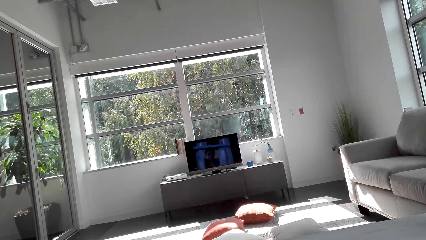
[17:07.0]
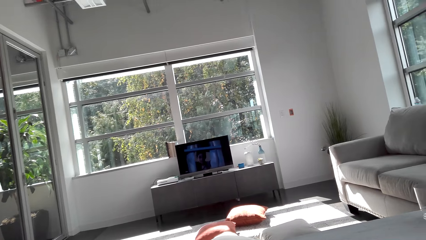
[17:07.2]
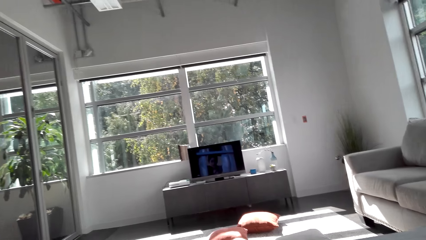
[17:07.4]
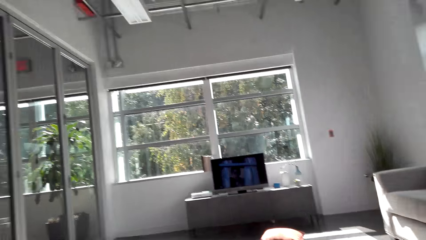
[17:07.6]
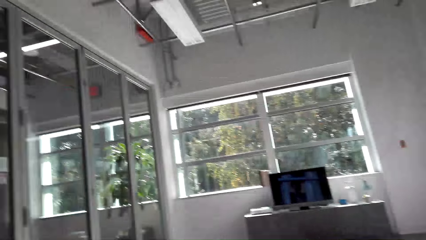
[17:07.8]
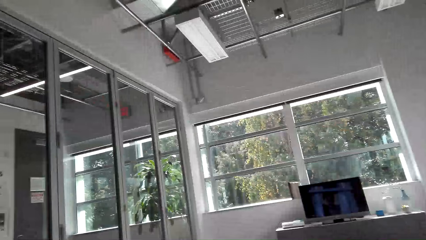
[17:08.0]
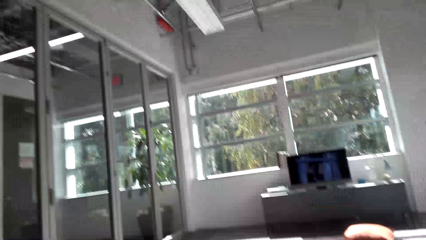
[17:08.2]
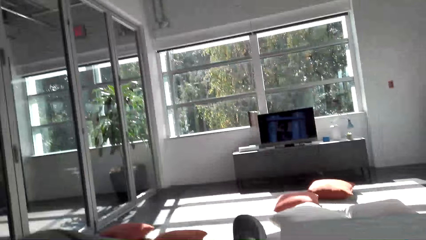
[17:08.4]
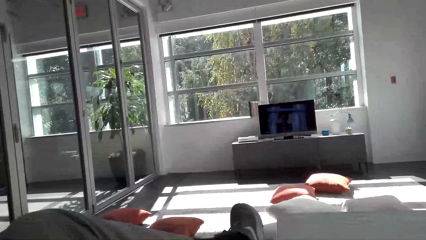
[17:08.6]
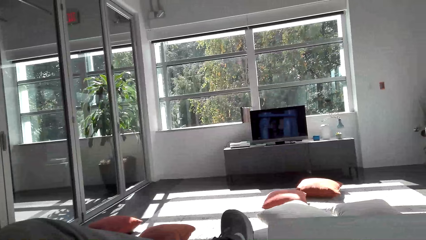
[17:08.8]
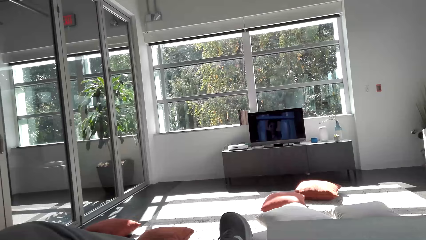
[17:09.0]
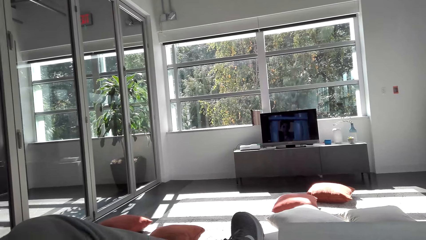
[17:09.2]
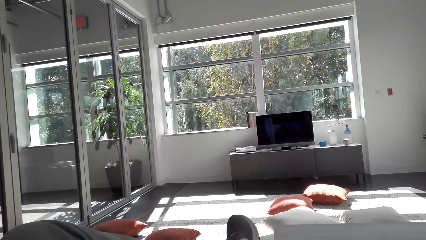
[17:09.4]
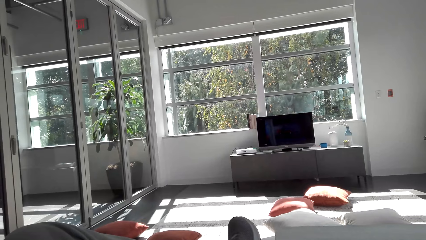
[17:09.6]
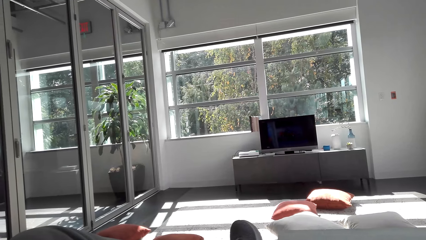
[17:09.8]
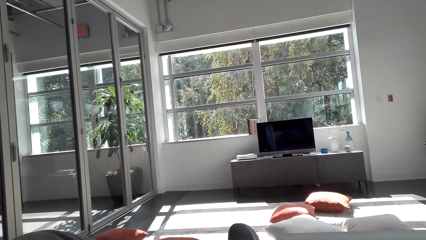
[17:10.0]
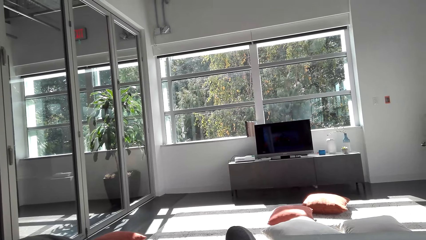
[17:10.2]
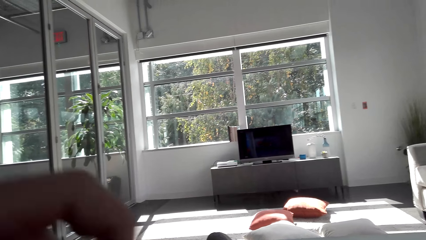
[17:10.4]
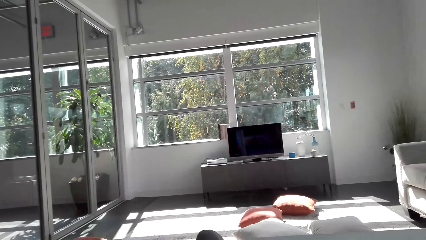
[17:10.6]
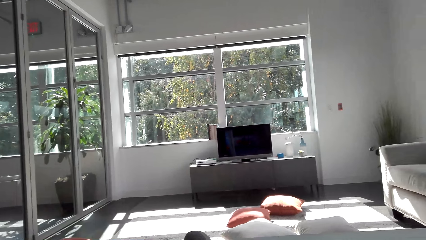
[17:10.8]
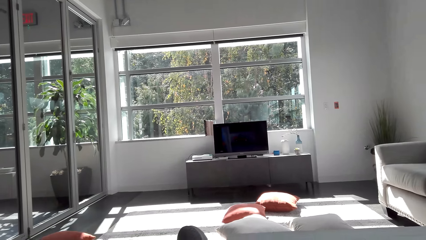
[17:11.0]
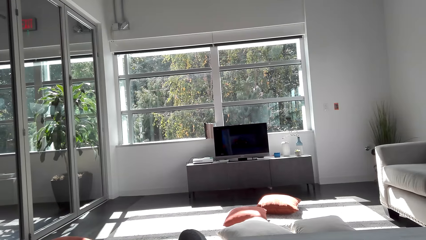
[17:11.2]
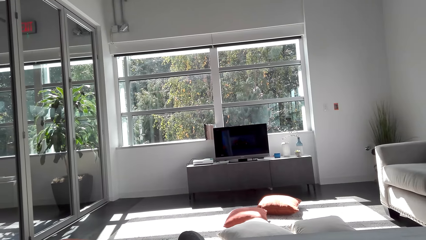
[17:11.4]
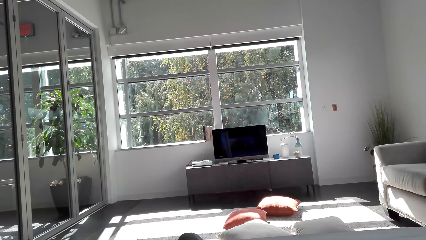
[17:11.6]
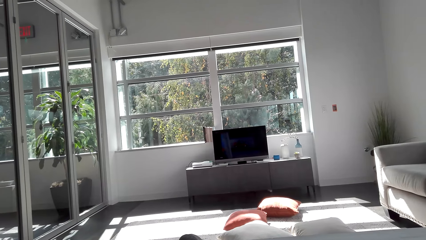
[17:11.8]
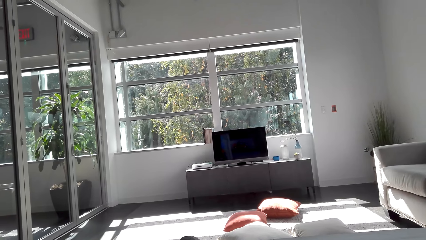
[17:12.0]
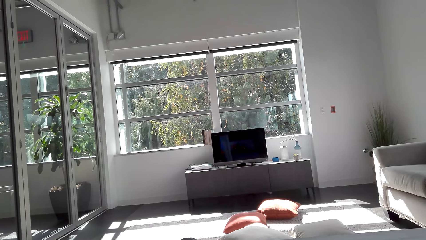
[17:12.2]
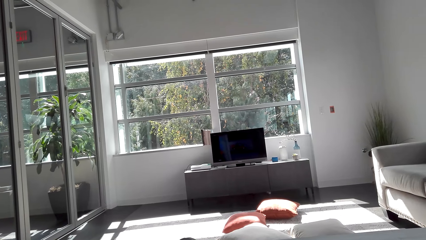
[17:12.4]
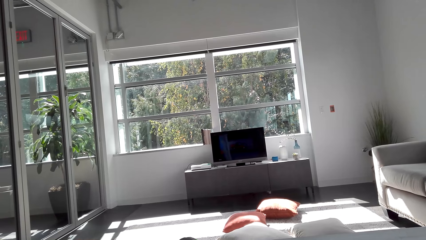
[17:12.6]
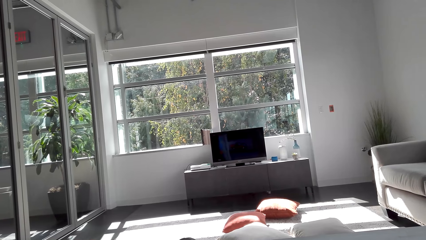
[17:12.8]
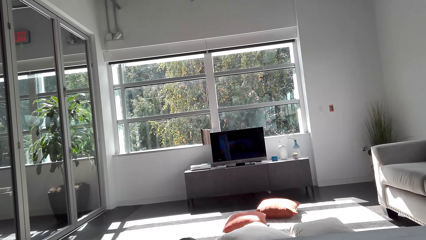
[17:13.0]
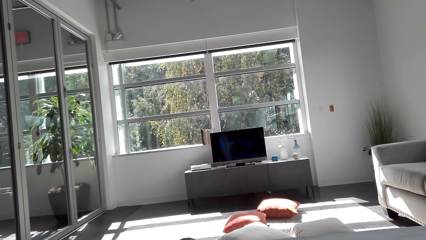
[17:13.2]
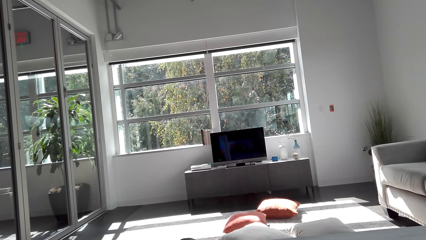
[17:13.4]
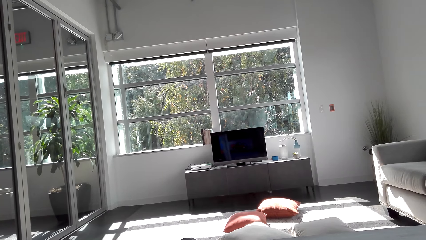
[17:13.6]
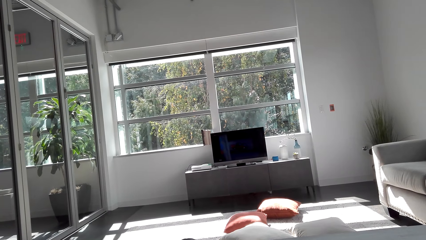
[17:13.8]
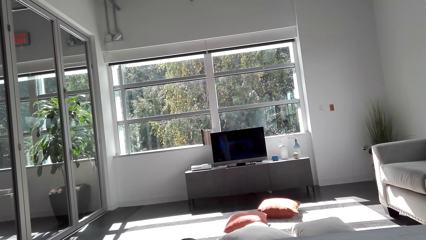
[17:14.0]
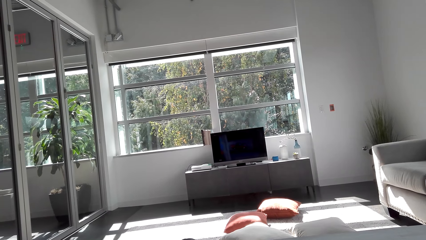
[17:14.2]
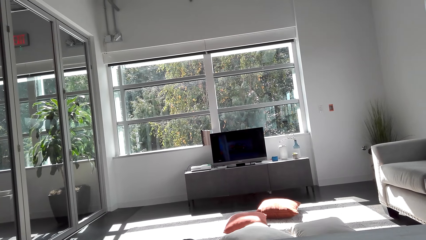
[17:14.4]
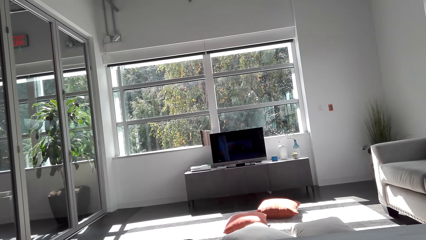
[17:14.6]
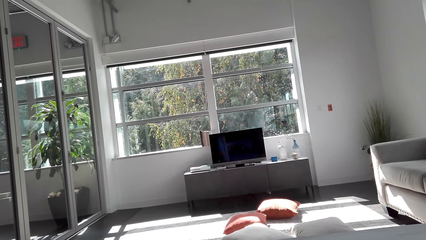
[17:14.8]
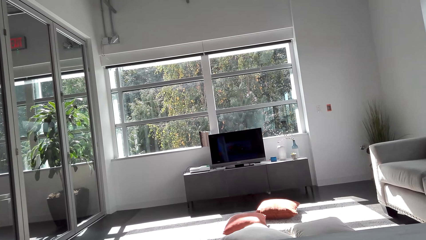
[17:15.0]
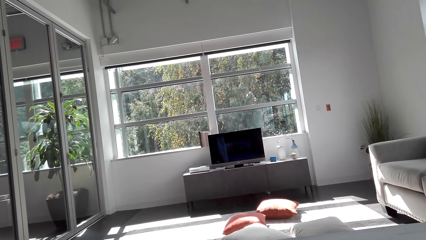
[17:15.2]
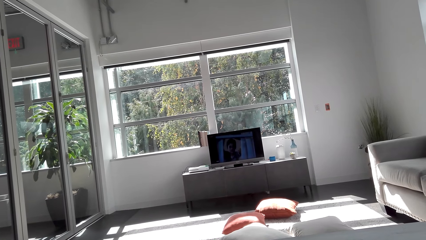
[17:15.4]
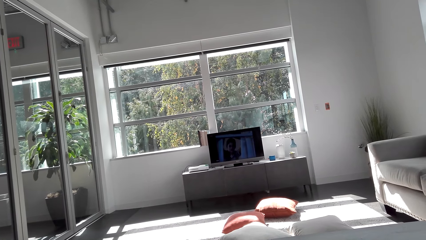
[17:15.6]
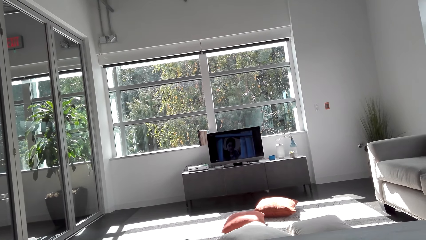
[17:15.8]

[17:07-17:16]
The camera wearer looks around the house. They watch television.

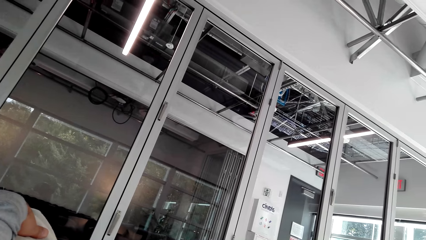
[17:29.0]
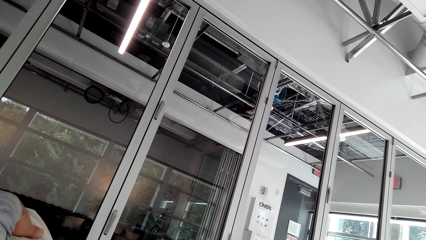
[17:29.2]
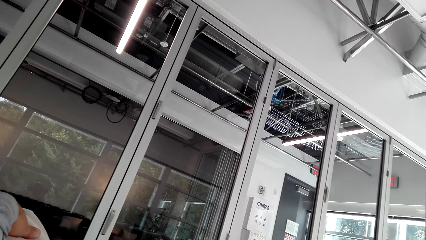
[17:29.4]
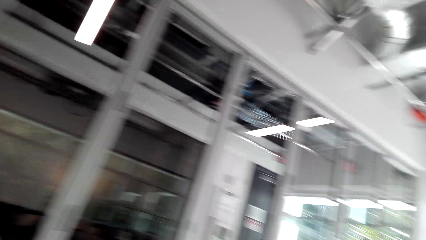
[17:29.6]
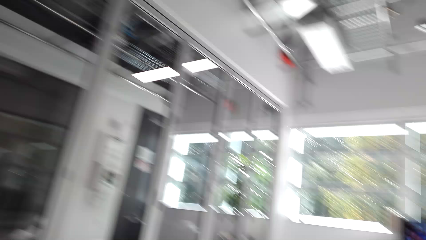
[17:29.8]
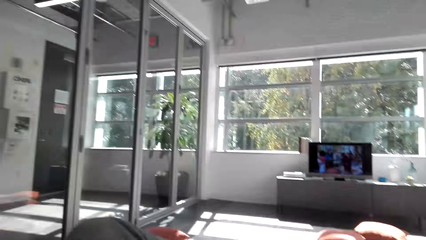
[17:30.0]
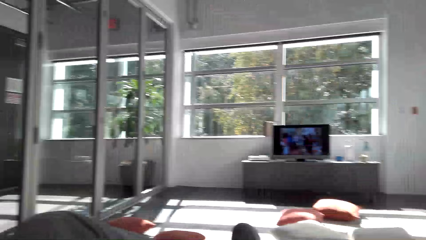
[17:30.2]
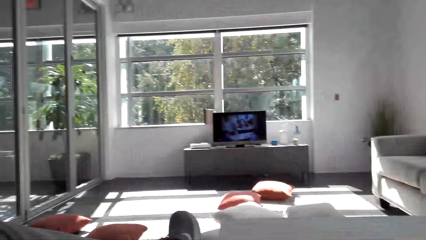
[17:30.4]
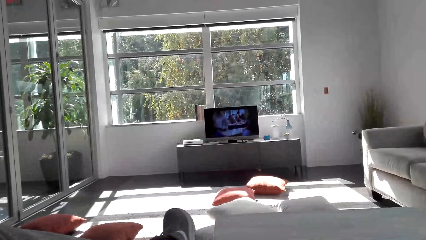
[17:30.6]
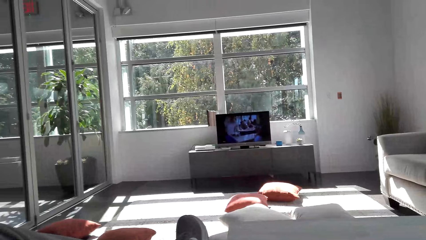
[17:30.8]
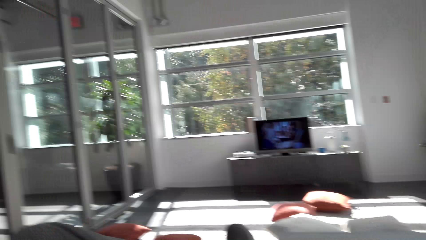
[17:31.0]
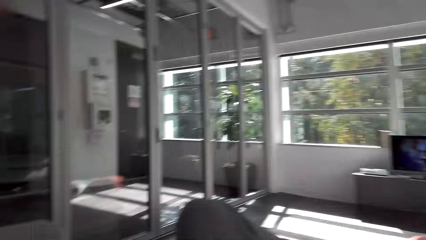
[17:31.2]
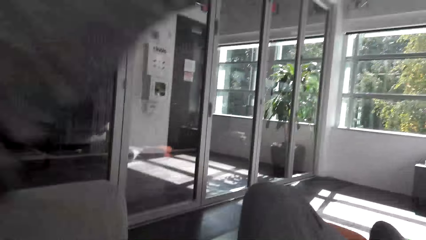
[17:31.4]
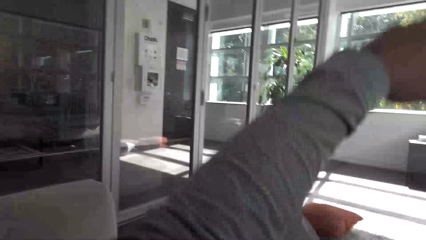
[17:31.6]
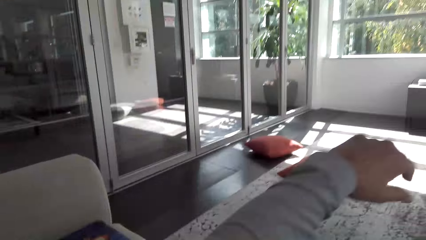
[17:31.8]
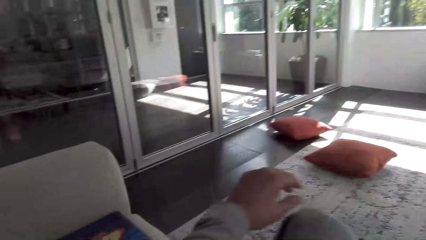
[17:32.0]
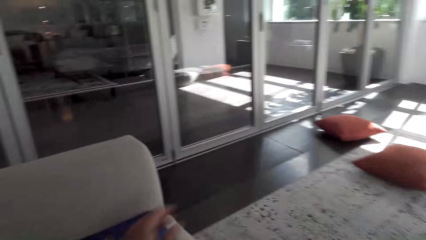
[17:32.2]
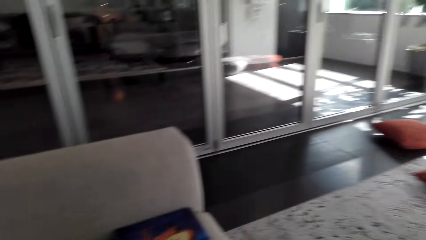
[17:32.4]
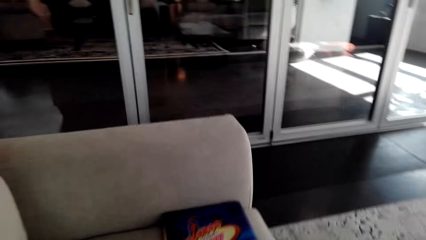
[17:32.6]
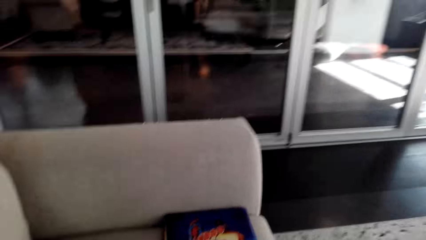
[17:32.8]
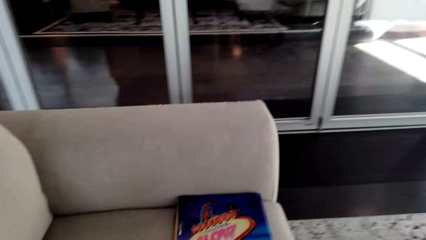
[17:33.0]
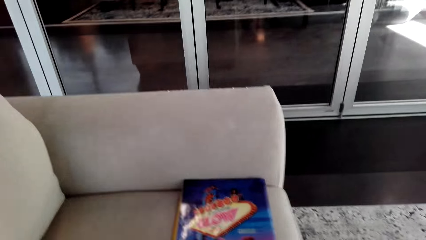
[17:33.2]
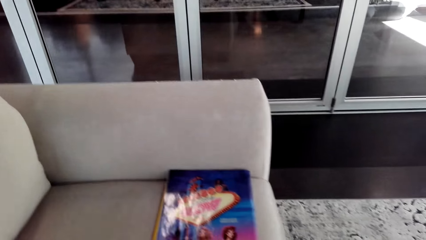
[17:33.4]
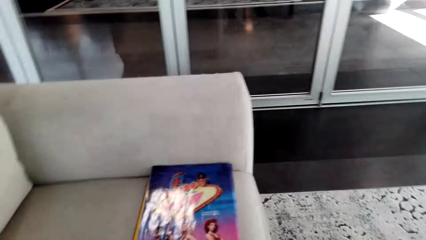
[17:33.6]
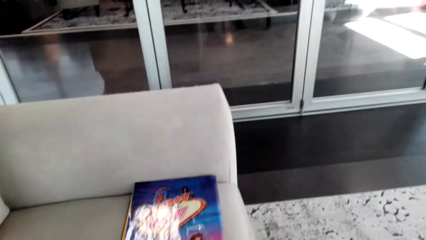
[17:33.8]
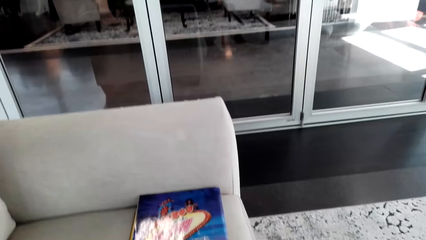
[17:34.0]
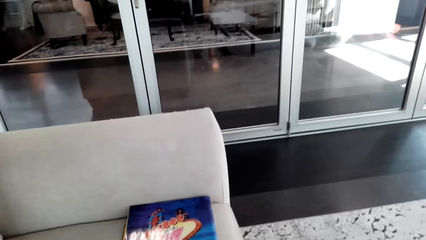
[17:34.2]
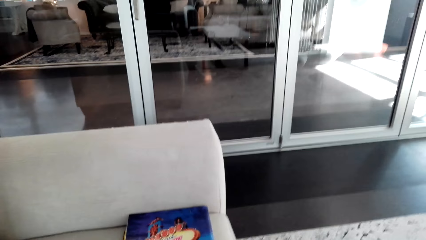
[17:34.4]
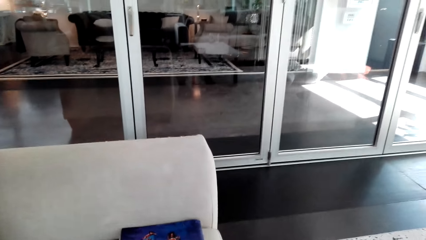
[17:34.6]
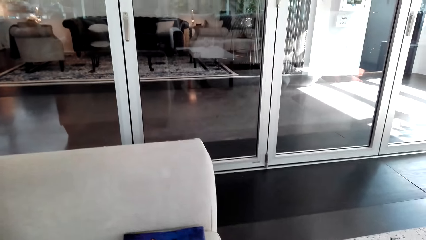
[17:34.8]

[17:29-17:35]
The camera wearer watches television. They wave a hand. They look around the house.
